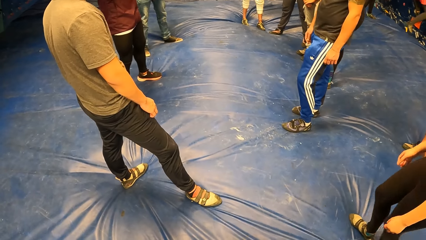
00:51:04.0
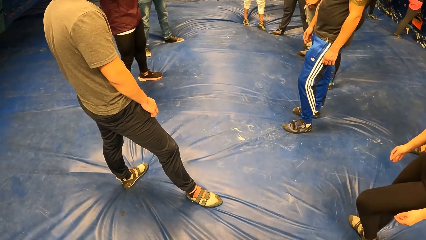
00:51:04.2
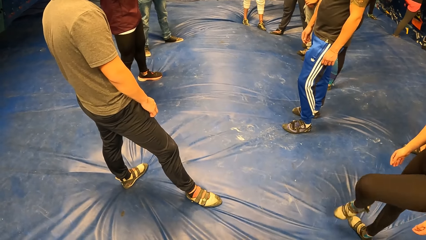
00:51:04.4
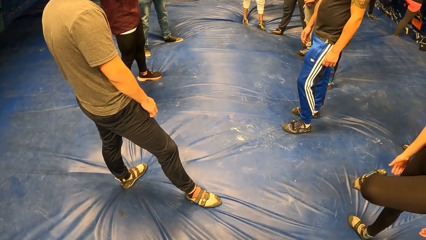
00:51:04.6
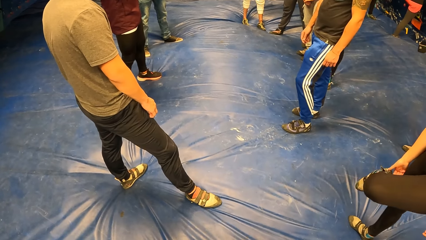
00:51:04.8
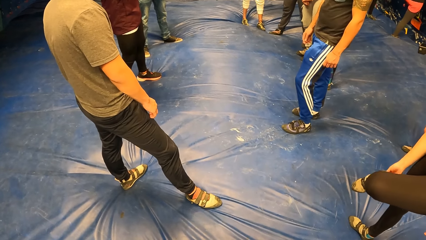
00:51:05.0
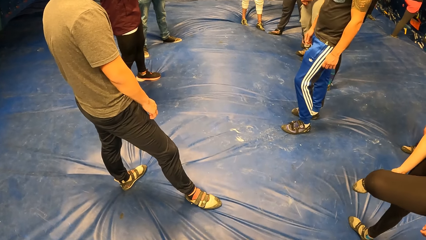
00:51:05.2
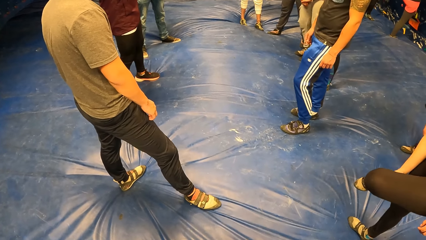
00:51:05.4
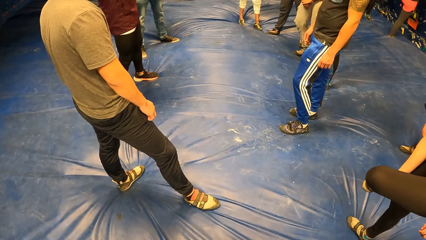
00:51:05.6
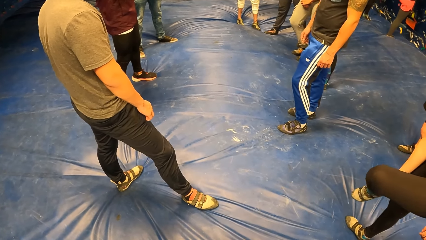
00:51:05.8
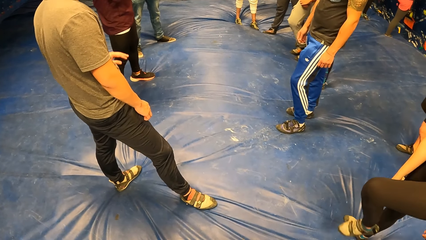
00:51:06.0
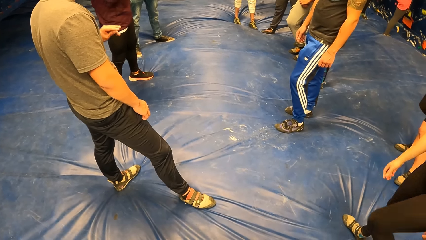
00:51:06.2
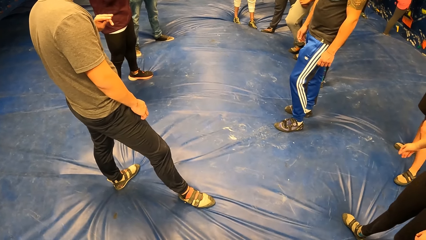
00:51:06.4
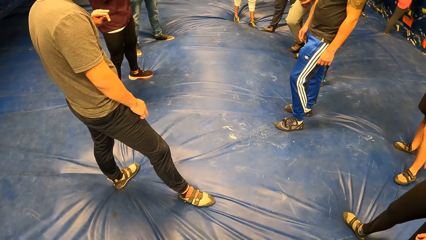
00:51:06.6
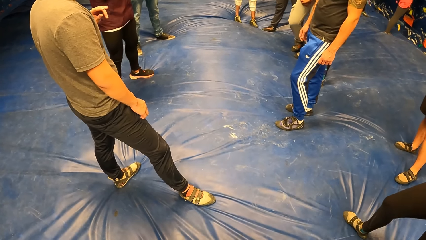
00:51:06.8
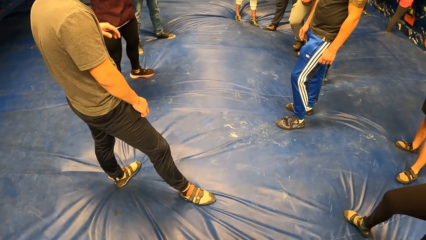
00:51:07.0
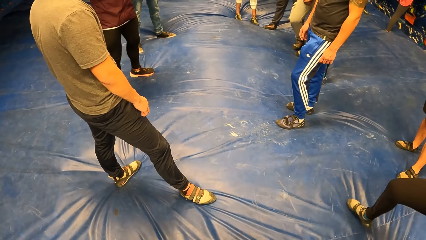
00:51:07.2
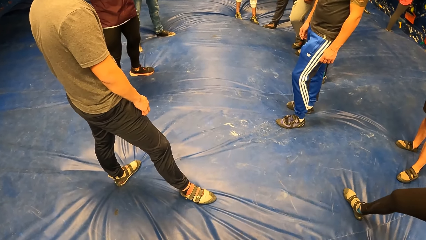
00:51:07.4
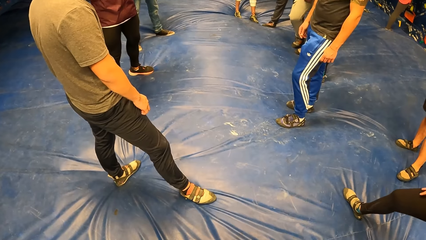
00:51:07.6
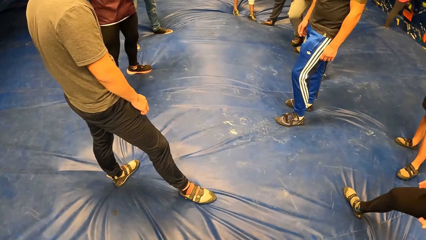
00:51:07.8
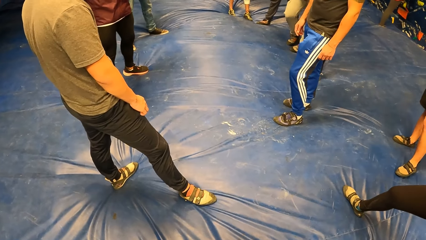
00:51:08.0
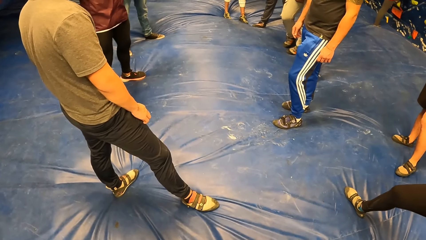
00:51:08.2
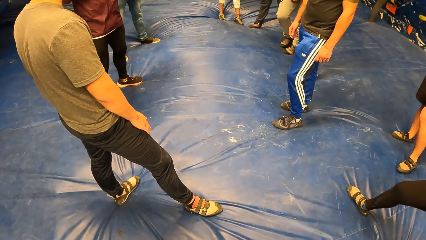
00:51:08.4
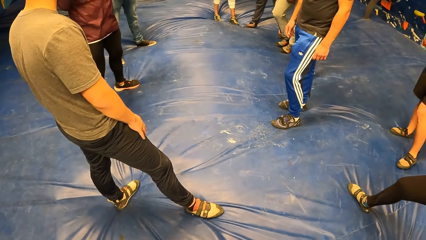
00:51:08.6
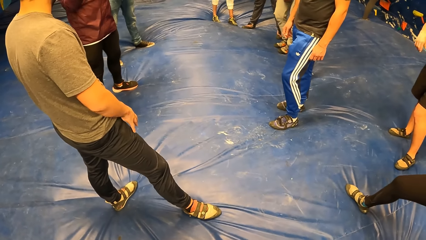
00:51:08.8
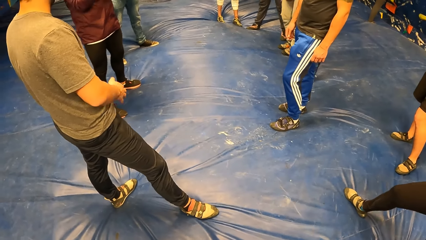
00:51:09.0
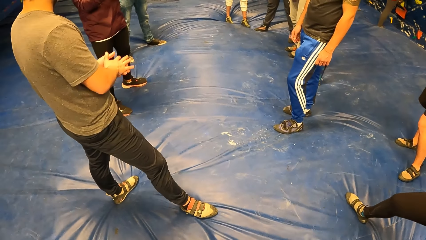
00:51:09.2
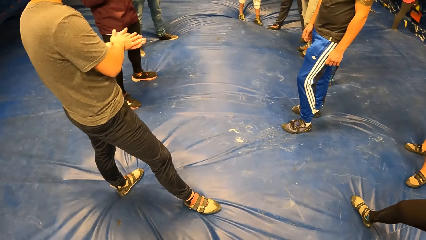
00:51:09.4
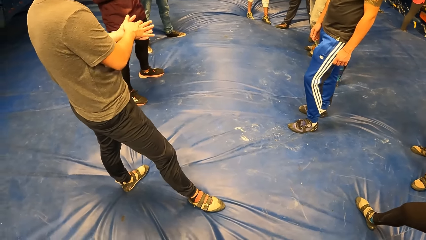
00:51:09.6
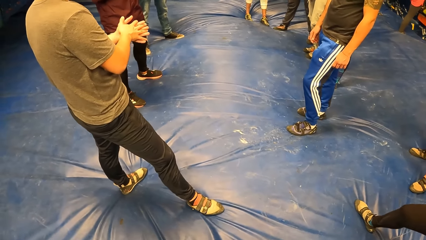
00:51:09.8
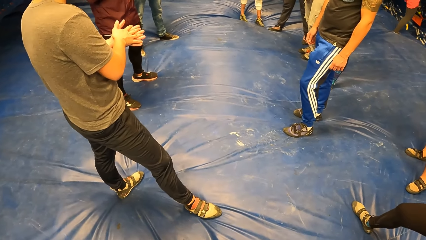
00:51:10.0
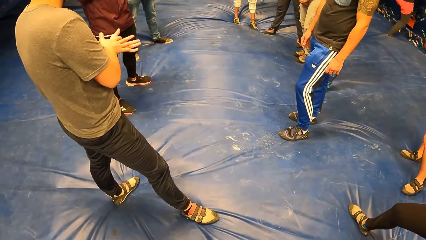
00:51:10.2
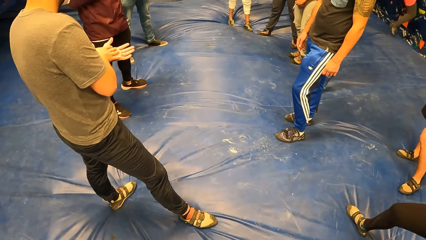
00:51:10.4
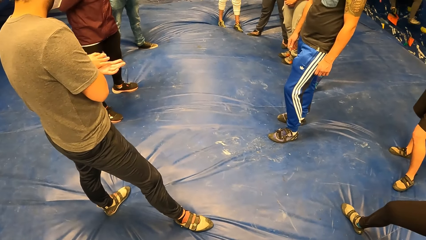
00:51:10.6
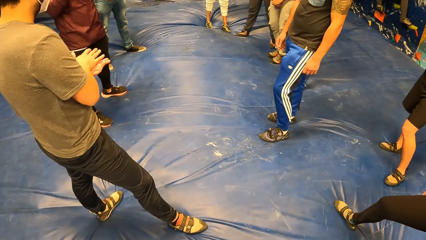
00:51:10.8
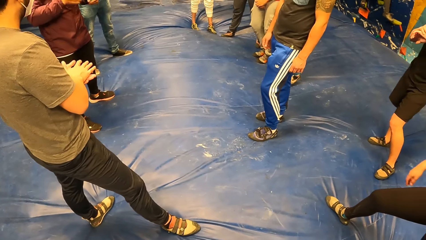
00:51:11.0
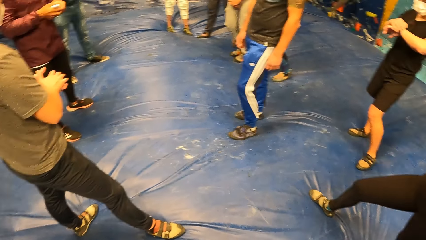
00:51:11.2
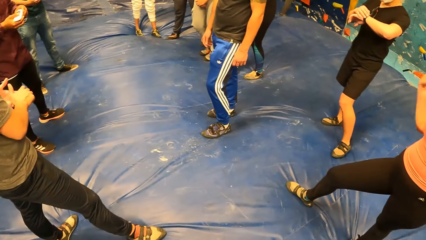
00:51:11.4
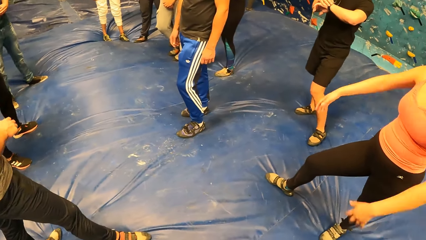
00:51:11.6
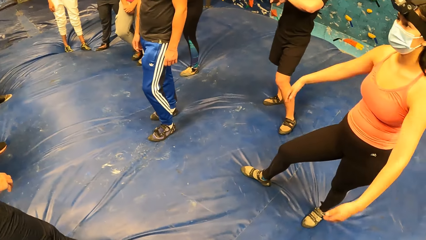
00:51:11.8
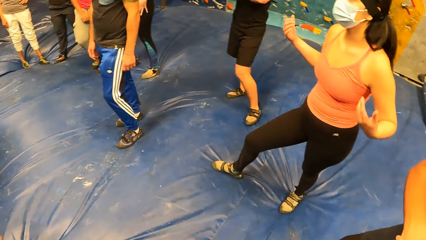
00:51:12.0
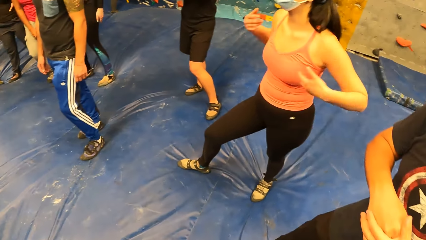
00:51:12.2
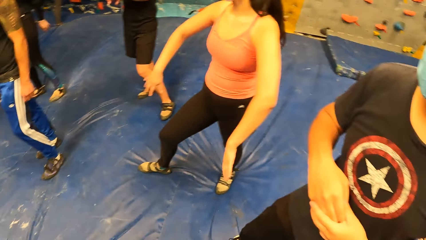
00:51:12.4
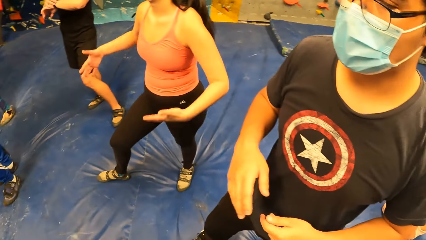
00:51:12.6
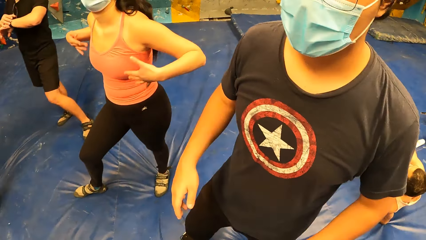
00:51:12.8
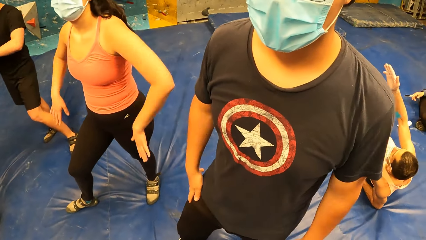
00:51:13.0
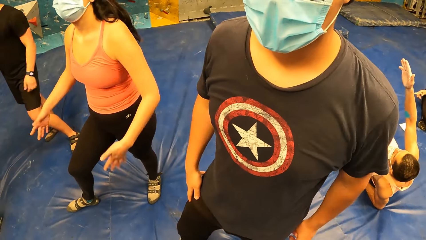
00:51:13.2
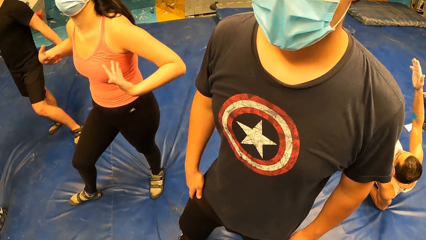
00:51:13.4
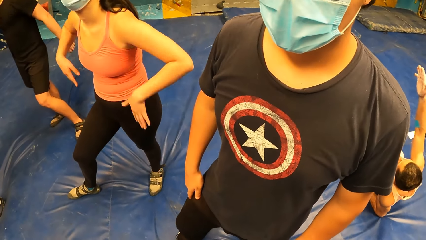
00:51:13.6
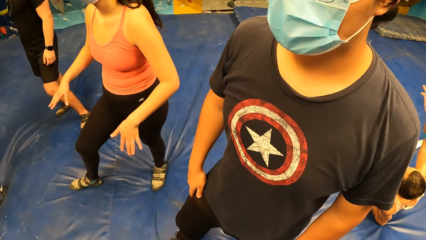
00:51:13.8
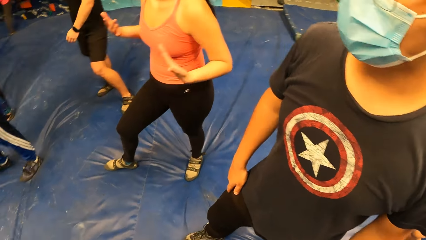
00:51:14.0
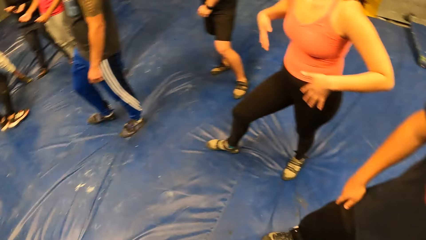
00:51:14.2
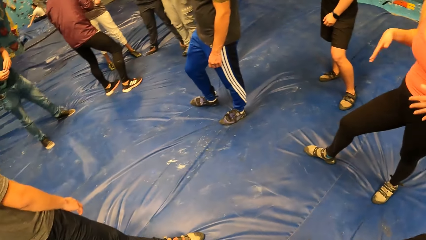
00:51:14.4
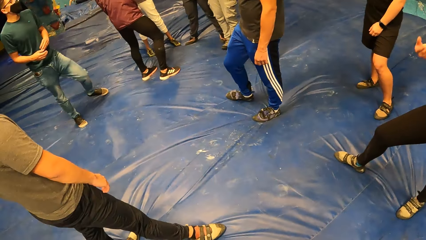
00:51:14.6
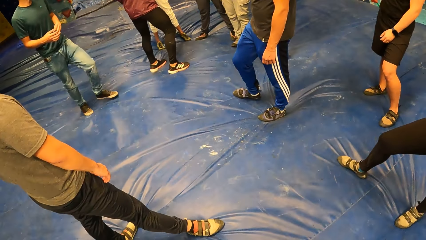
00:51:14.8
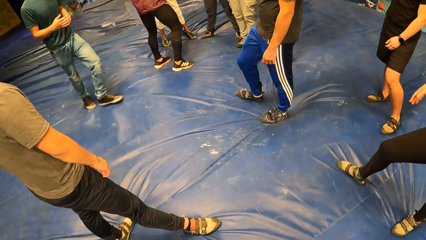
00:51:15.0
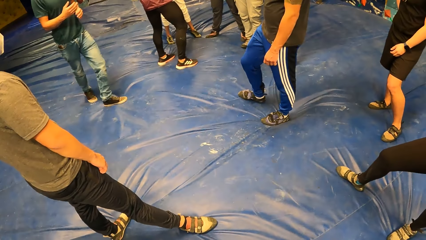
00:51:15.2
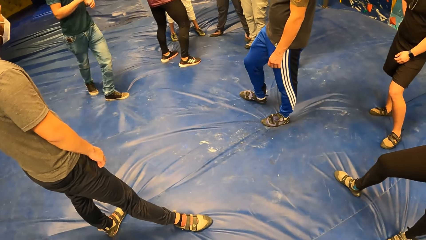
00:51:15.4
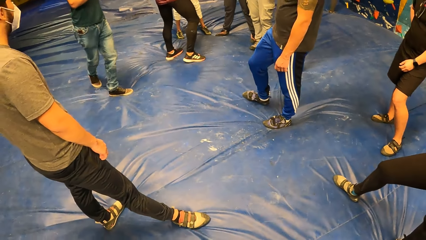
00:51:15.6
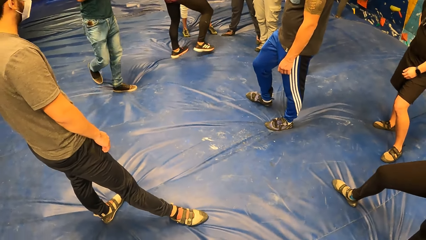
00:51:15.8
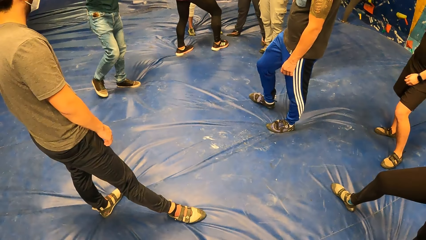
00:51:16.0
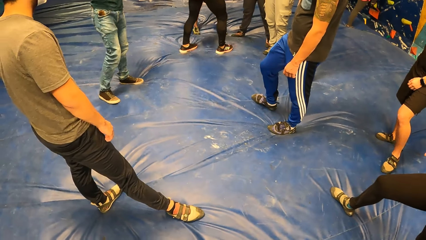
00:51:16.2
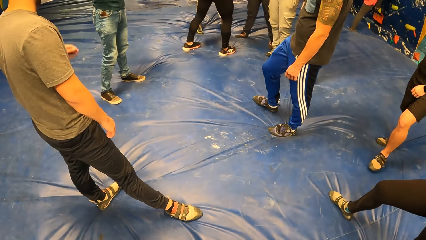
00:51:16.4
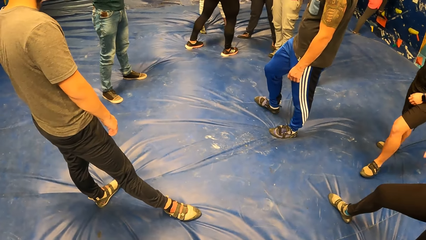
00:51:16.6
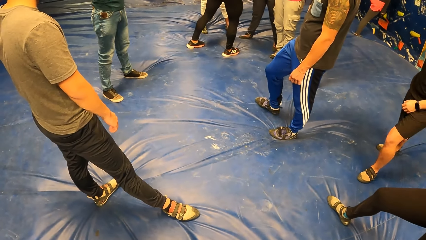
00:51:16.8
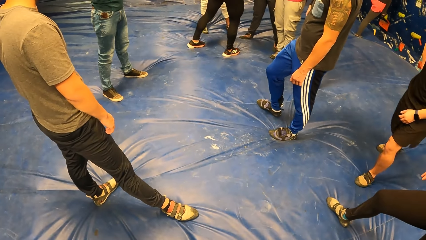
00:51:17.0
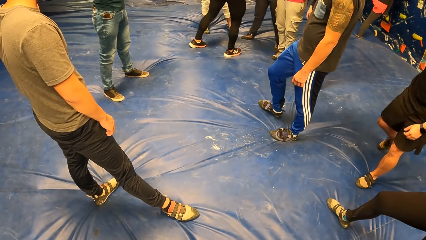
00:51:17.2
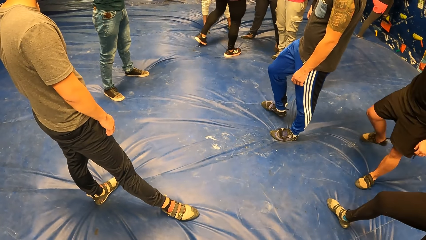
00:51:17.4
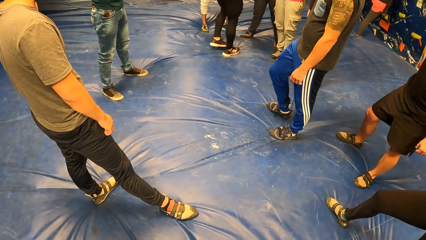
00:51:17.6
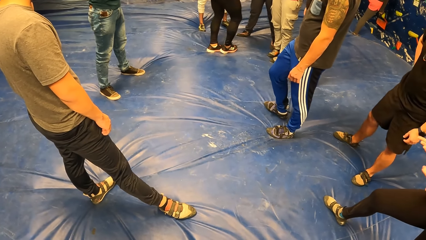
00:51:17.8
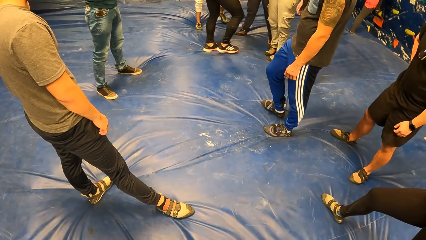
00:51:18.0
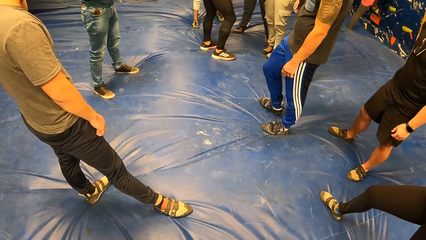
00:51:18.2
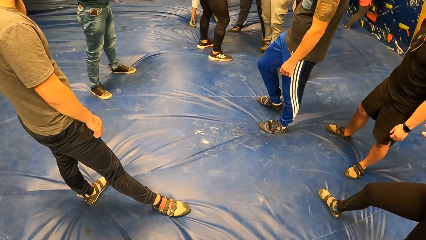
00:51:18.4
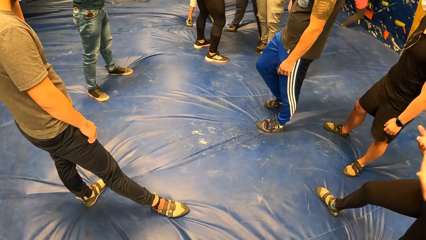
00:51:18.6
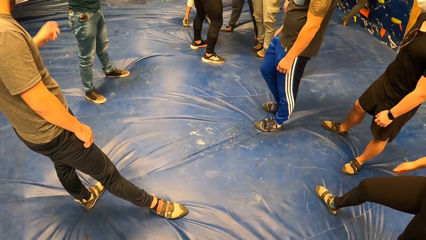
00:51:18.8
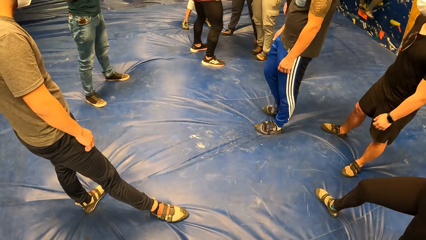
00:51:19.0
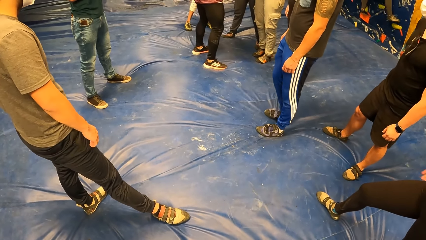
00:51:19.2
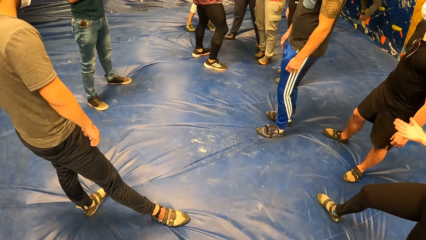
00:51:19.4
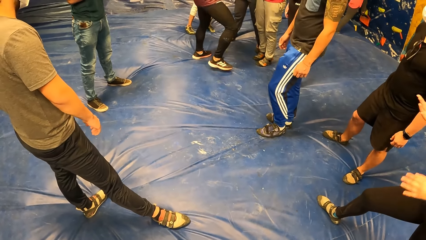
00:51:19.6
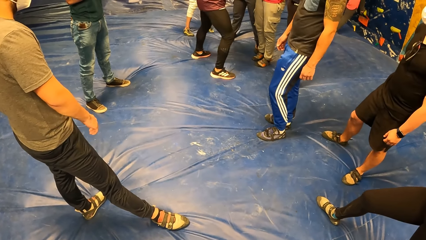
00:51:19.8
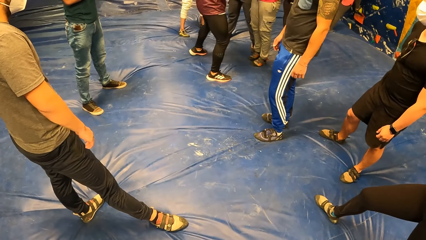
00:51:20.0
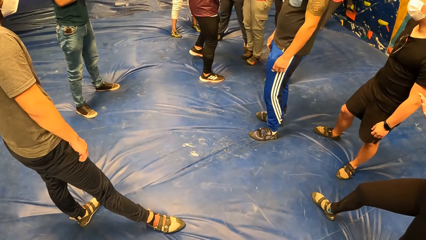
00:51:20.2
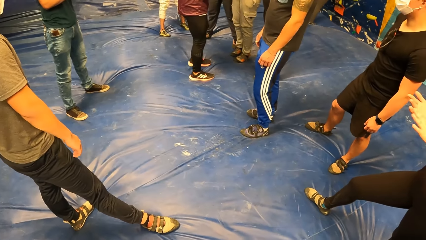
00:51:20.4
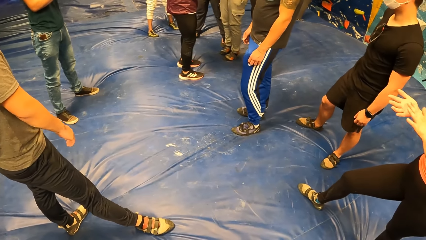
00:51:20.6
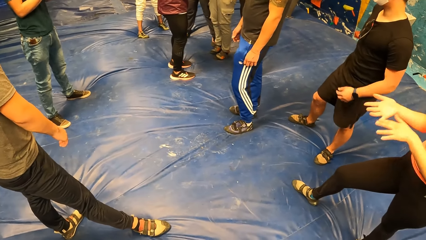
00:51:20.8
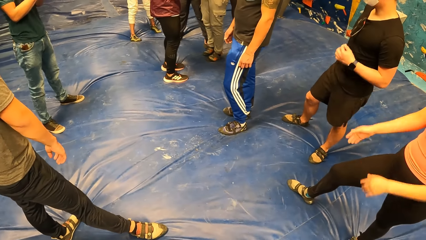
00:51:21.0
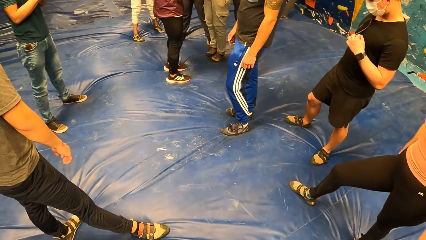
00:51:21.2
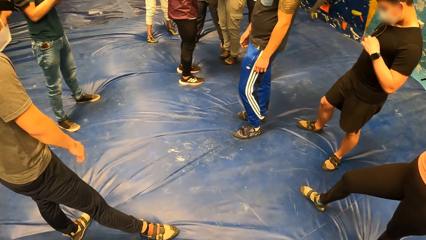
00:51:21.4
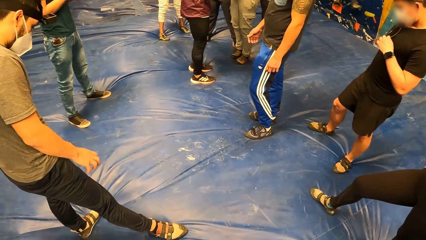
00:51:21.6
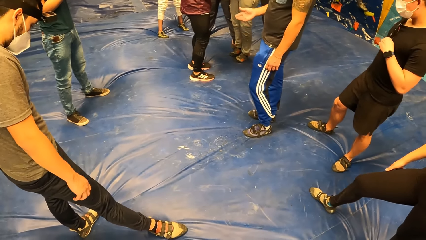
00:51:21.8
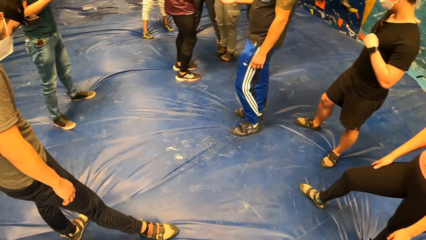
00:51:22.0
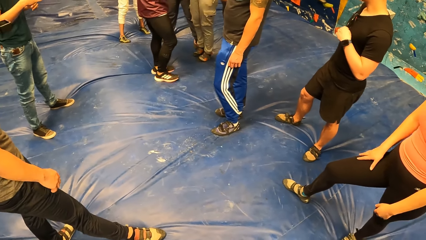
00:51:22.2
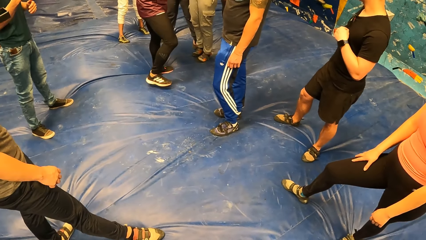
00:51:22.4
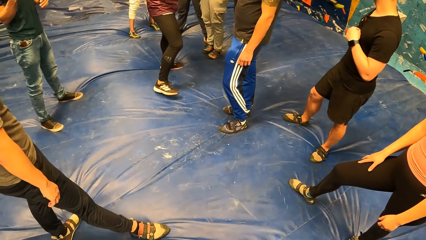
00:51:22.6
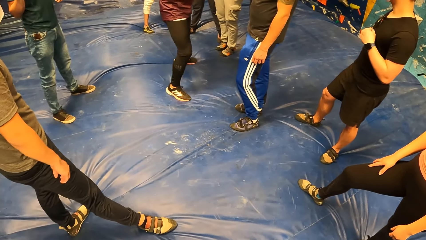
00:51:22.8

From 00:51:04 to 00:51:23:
The man rubs his hands together. A woman swings her hands. Another male stretches his hands. The camera wearer looks around the climbing area.
